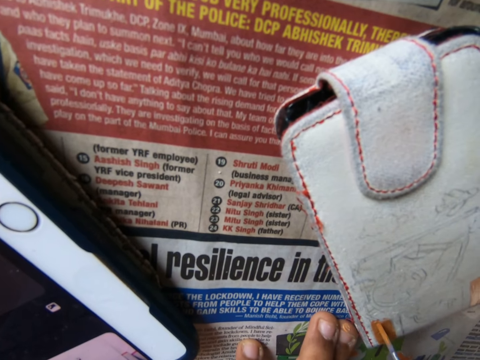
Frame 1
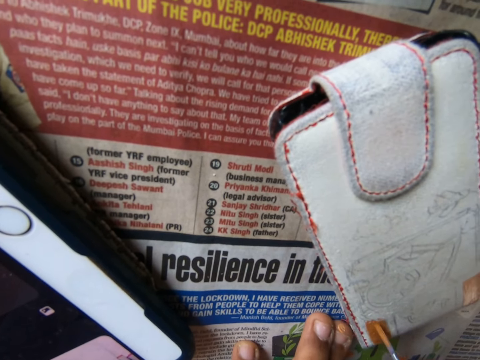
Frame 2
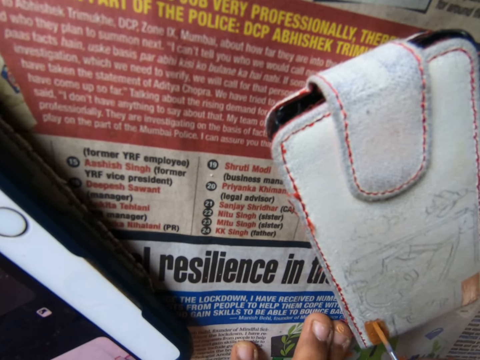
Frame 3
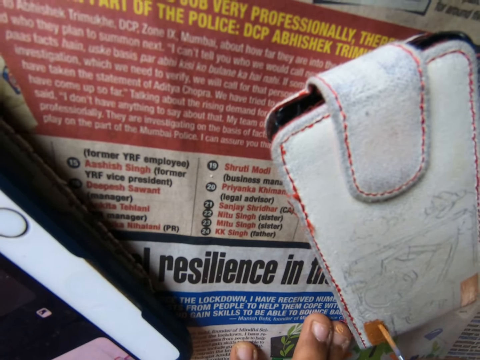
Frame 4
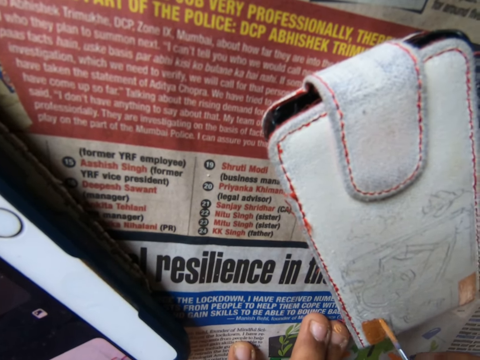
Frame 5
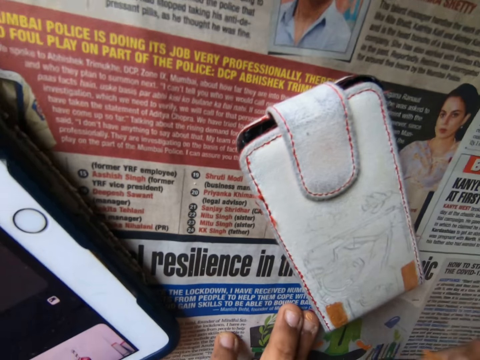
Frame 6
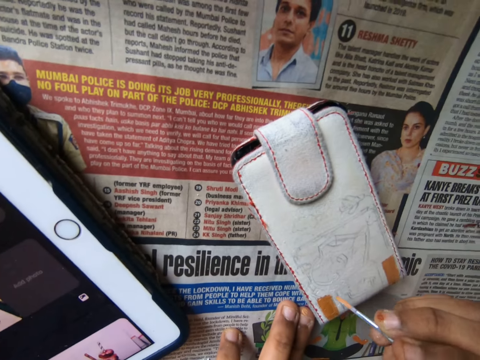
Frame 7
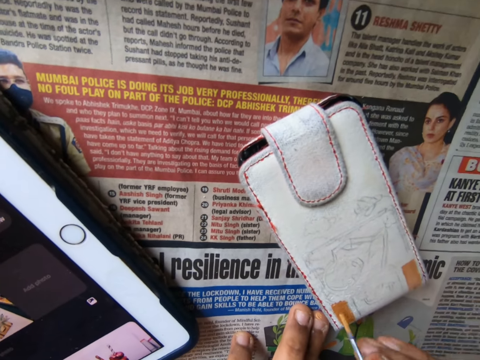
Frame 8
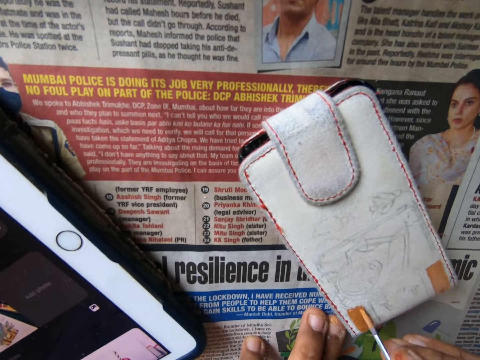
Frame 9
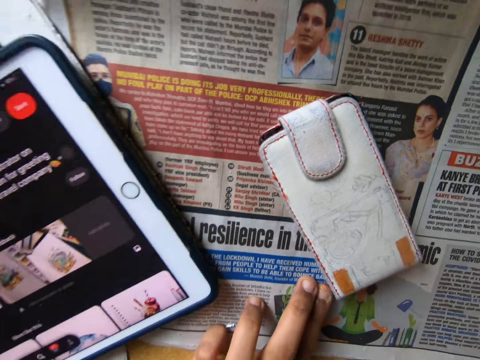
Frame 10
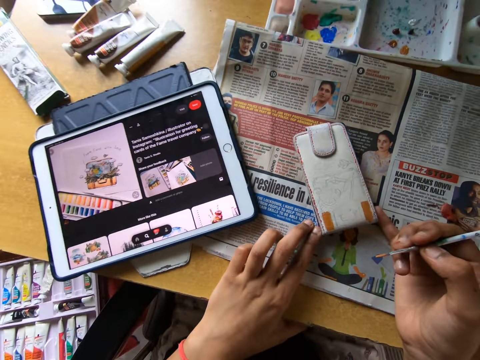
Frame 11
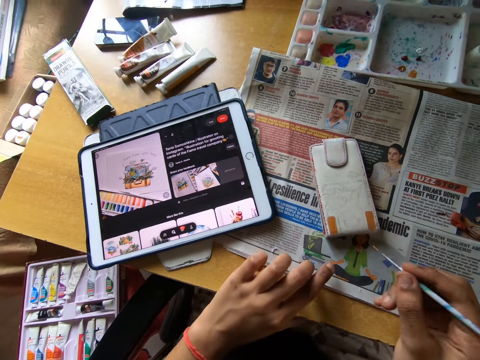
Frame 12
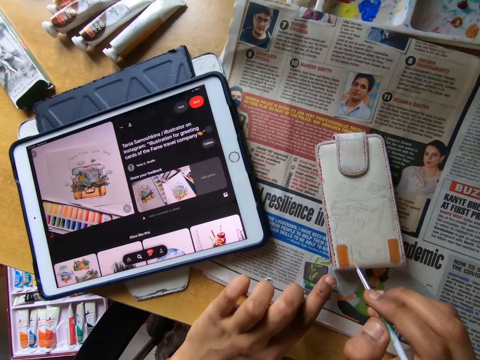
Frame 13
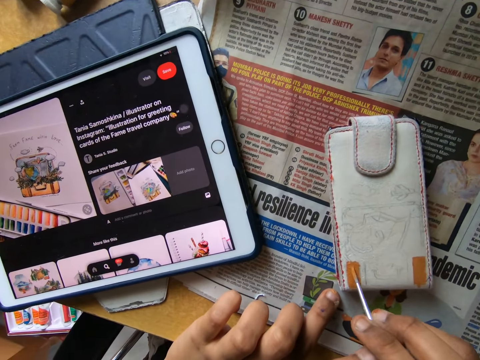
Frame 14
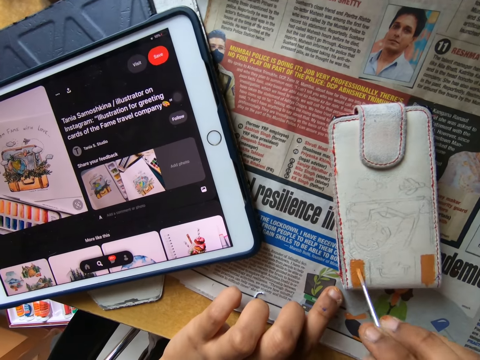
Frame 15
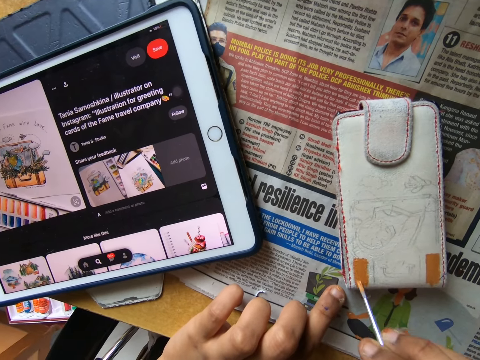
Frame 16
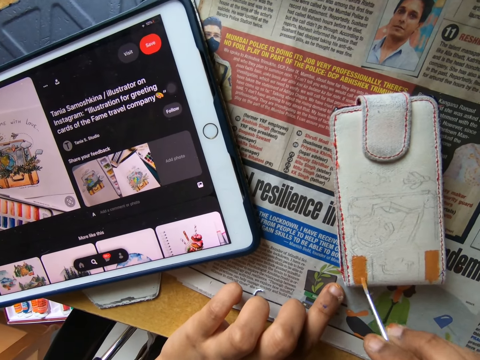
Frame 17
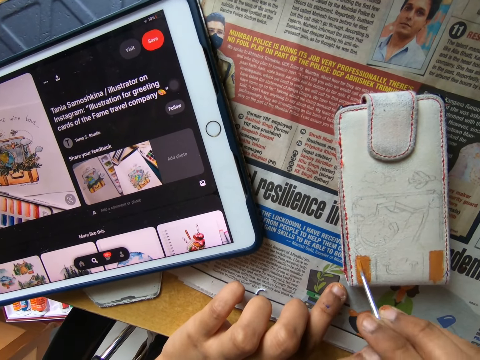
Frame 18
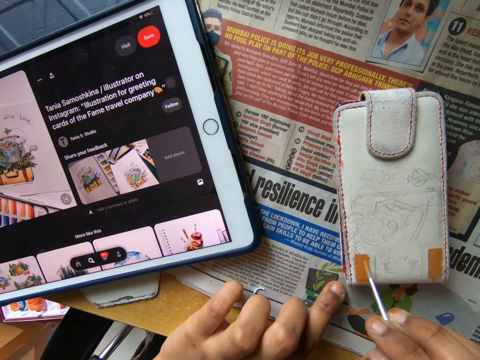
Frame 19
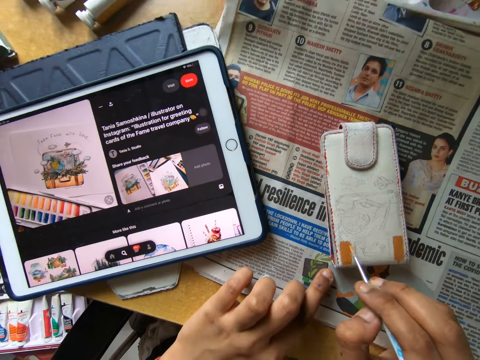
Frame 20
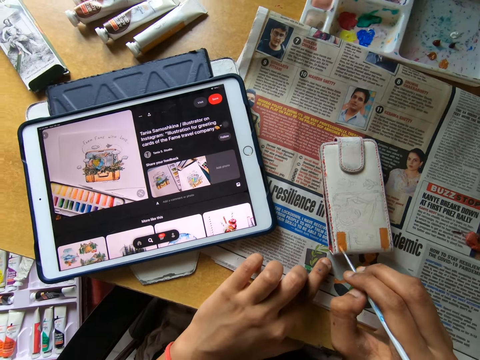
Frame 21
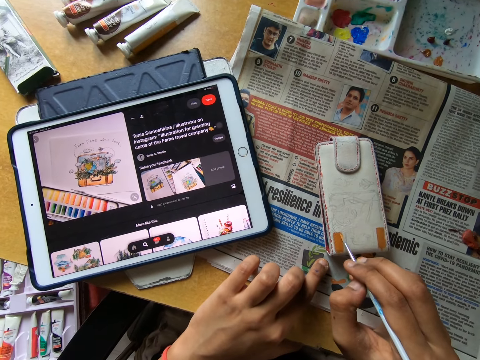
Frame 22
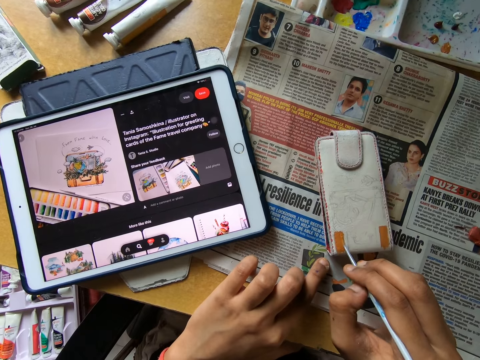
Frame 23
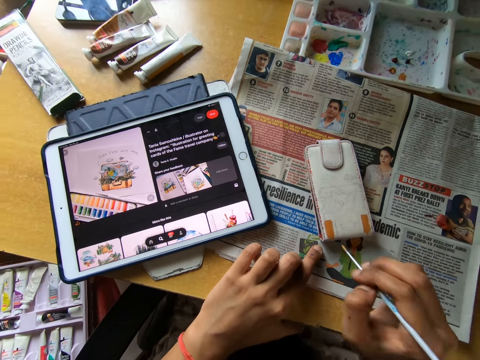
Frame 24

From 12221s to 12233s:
The camera wearer moves the paint brush close to something. They paint something with the paint brush. They look around. They move something on the table. They paint the wallet on the table with the painting brush.

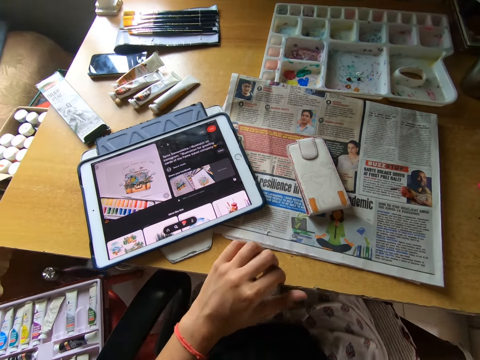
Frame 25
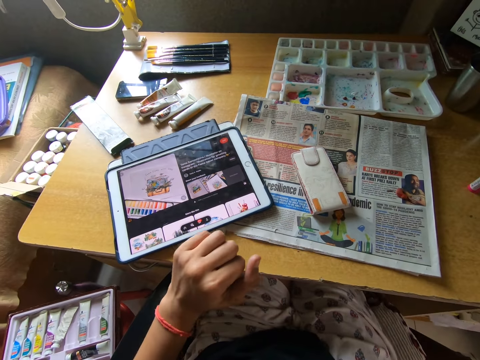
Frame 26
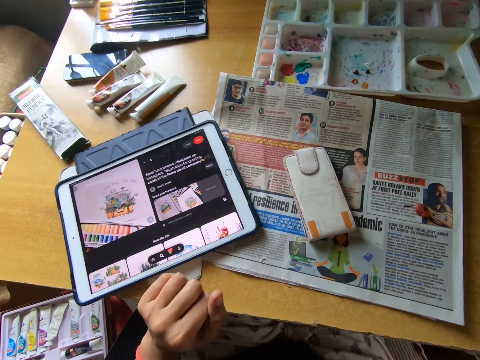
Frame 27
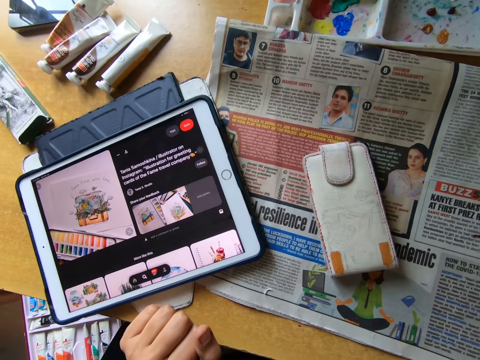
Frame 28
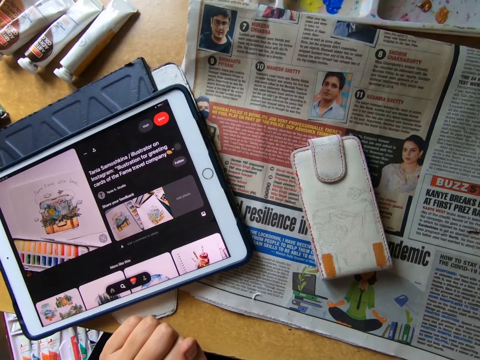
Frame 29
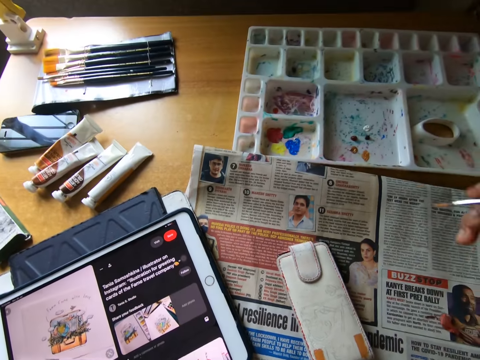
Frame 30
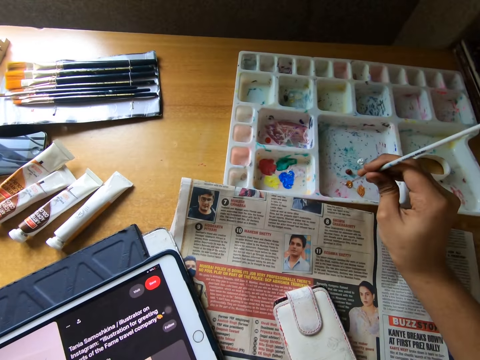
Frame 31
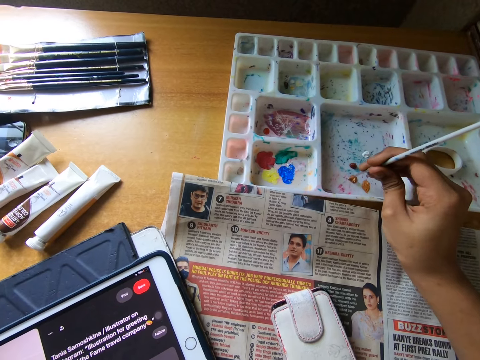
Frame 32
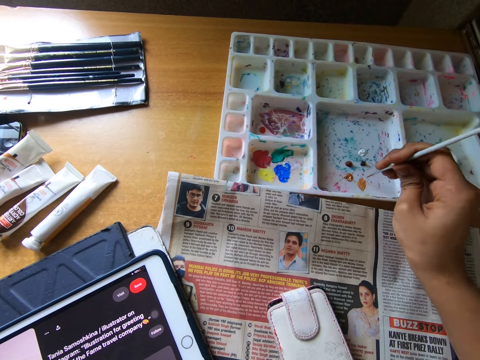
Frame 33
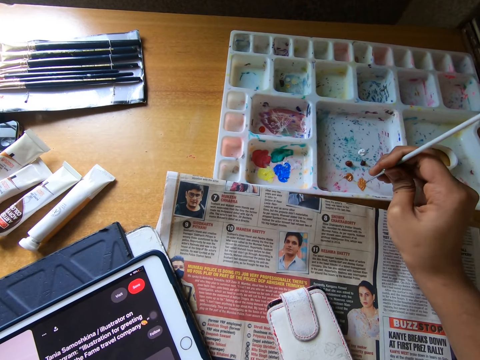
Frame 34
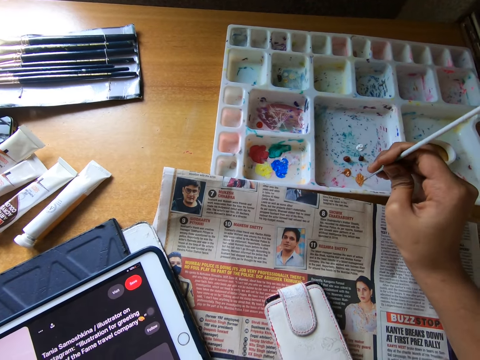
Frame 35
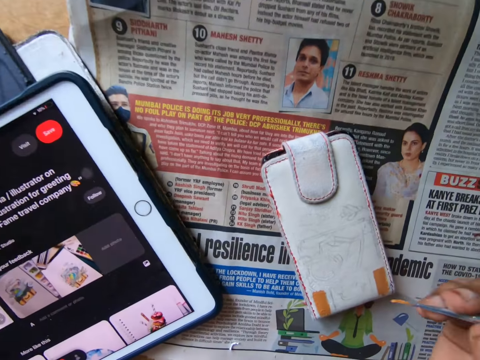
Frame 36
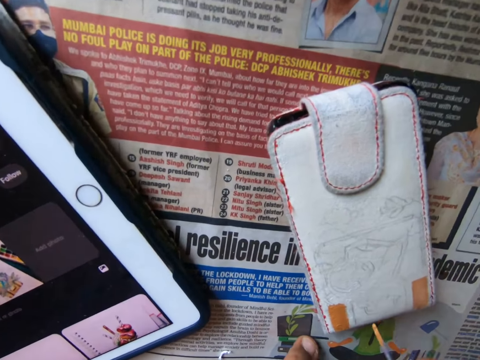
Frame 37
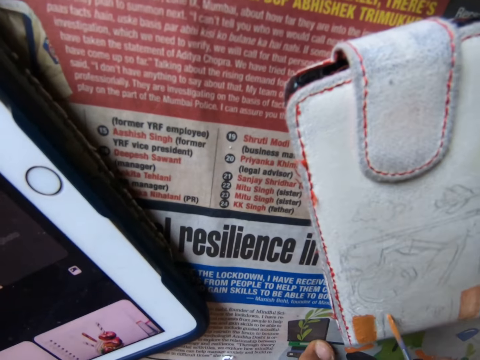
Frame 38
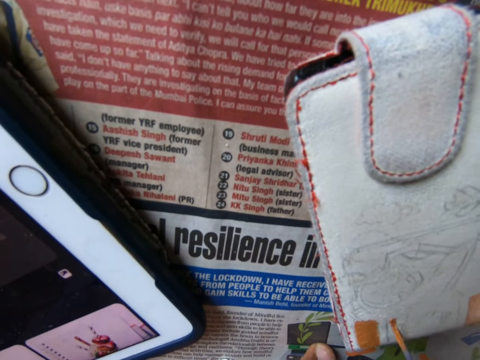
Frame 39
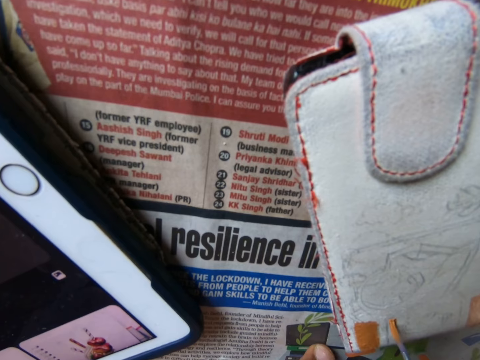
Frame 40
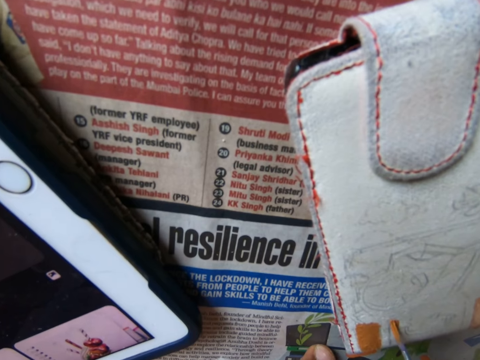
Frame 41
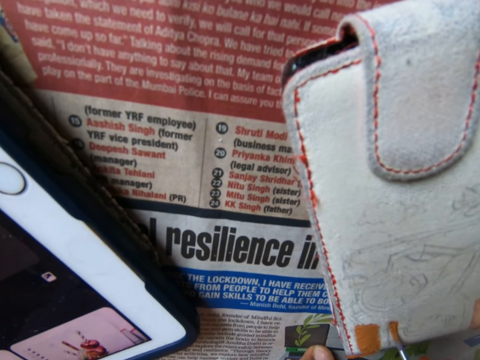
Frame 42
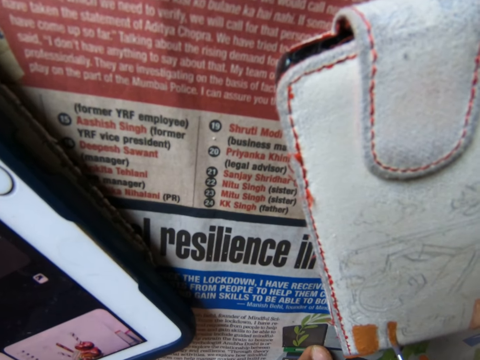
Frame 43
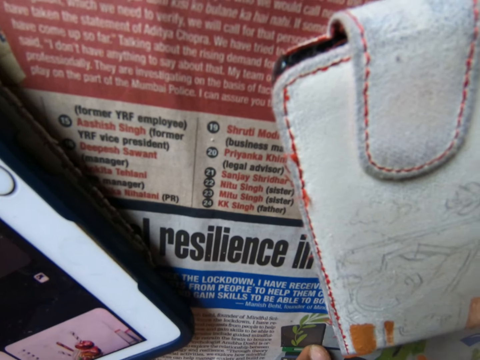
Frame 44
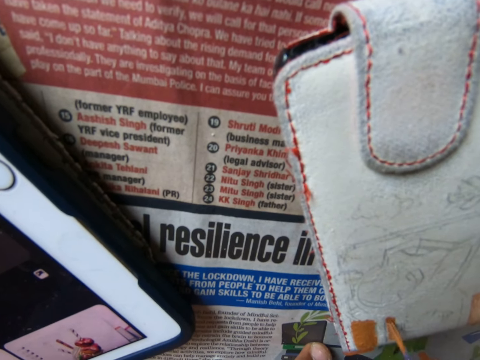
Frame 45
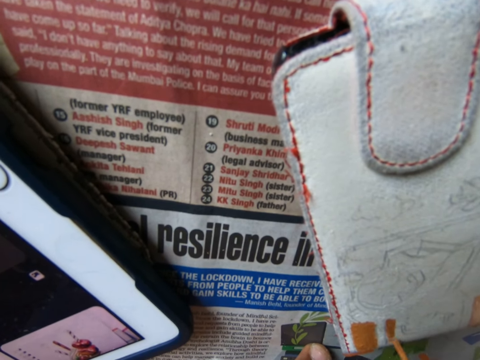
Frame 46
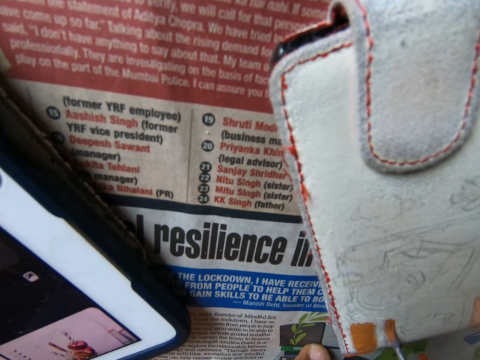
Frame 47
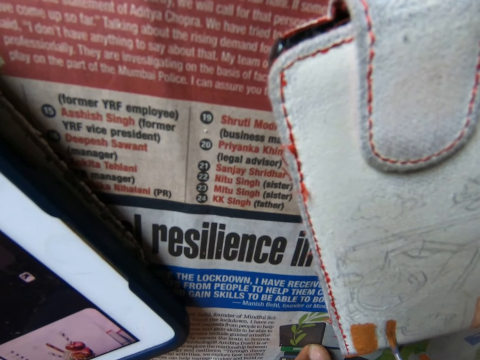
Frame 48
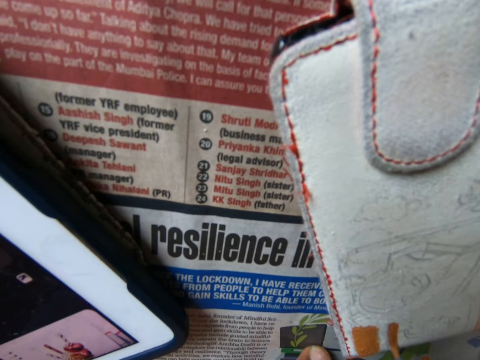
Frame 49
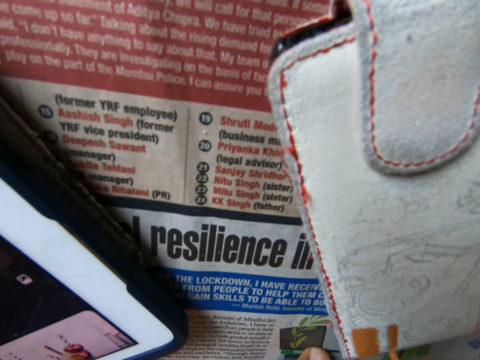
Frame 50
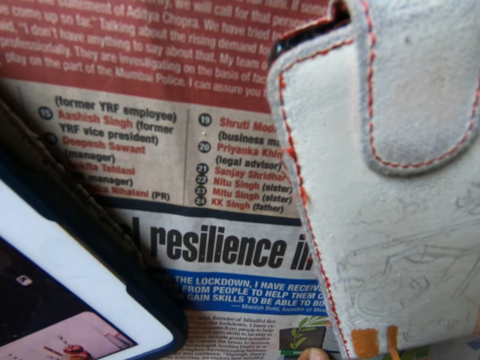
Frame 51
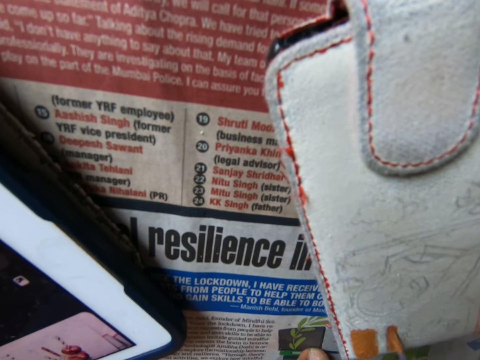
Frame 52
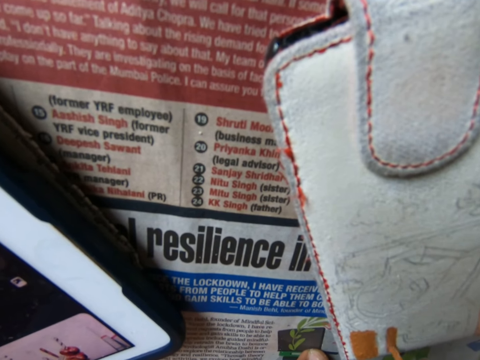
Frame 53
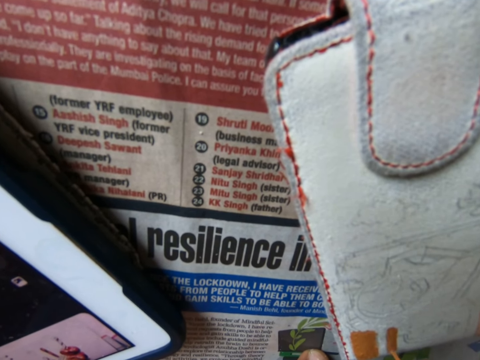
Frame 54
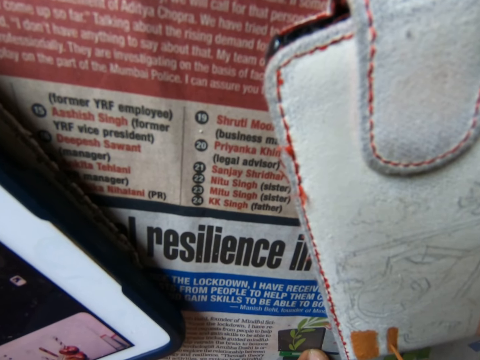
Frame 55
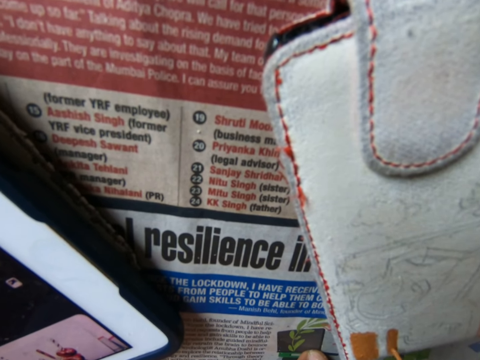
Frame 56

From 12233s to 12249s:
The camera wearer looks around. They look at something. They dip the painting brush into the paint on the painting pallet. They paint the wallet on the table with the painting brush.
